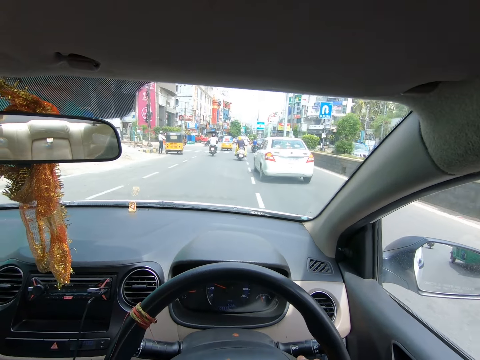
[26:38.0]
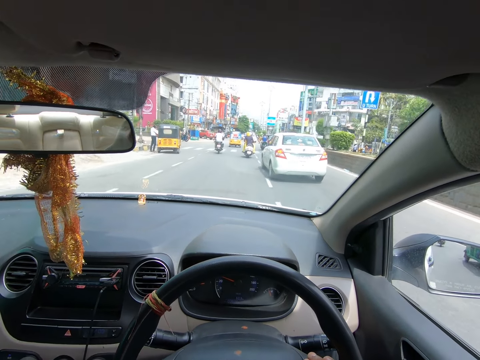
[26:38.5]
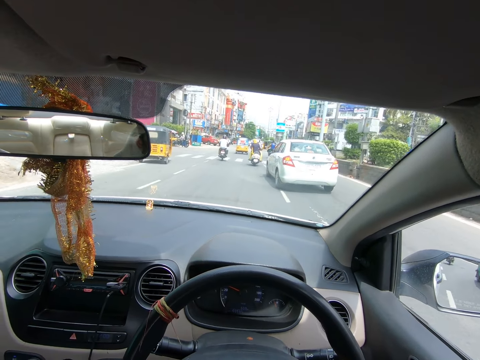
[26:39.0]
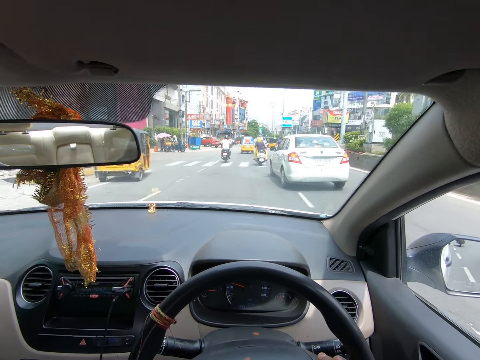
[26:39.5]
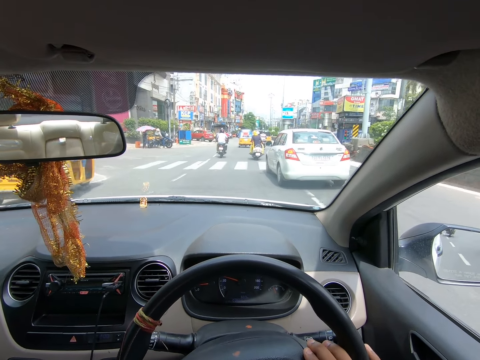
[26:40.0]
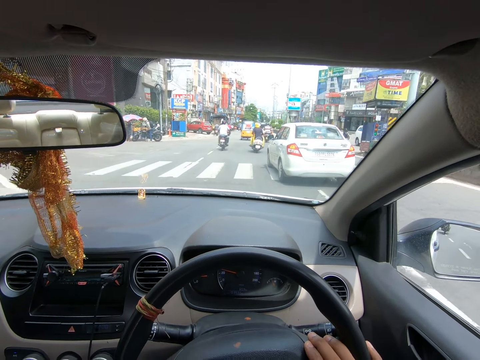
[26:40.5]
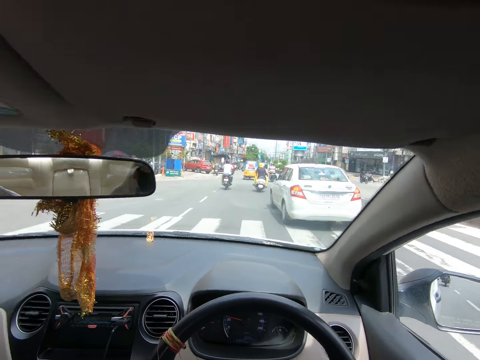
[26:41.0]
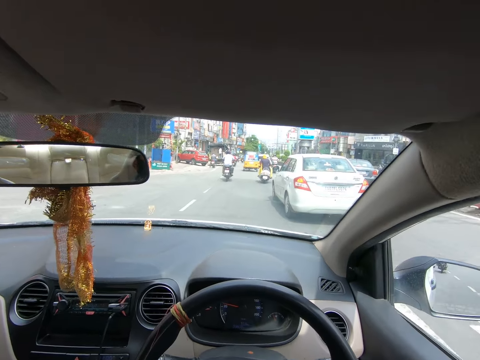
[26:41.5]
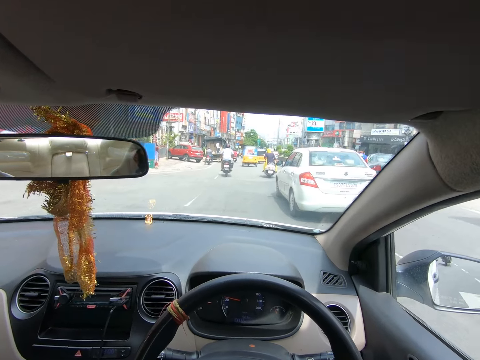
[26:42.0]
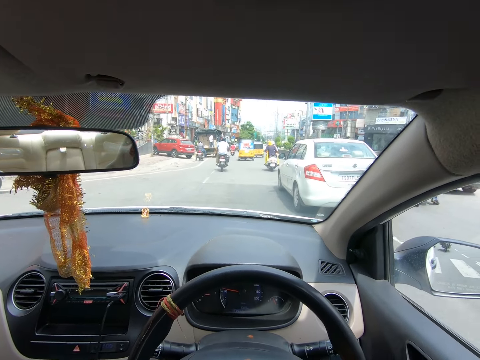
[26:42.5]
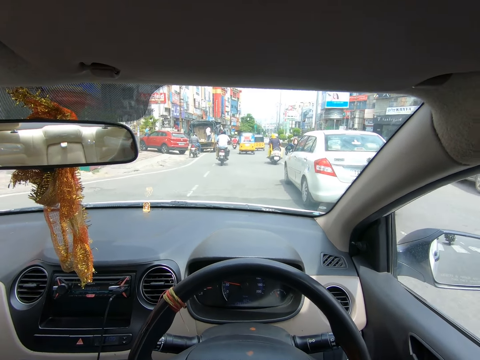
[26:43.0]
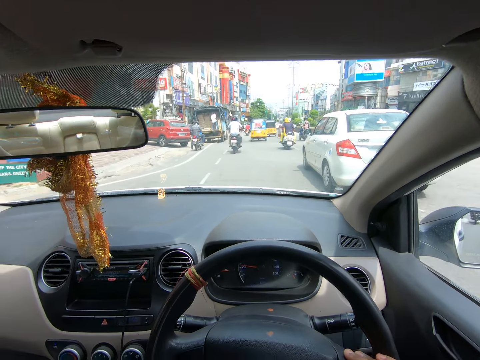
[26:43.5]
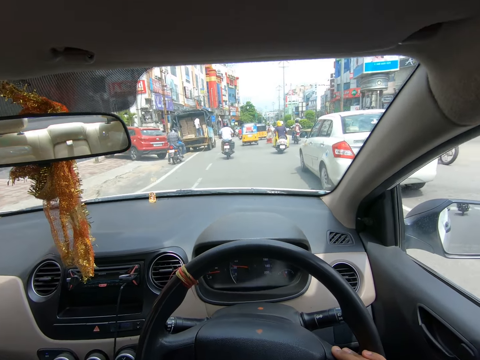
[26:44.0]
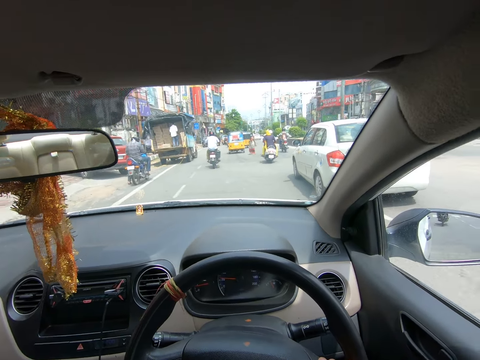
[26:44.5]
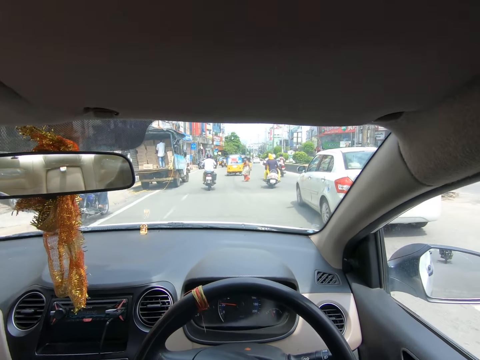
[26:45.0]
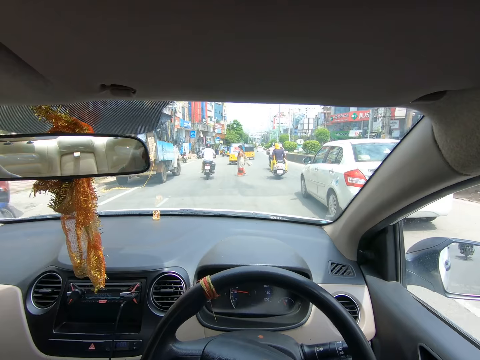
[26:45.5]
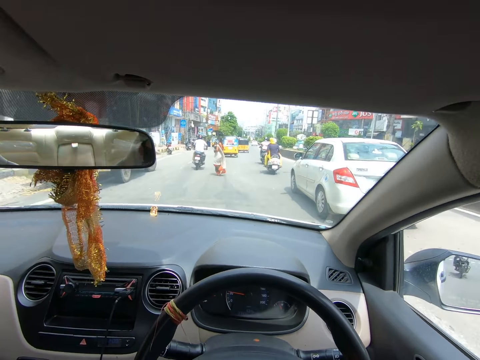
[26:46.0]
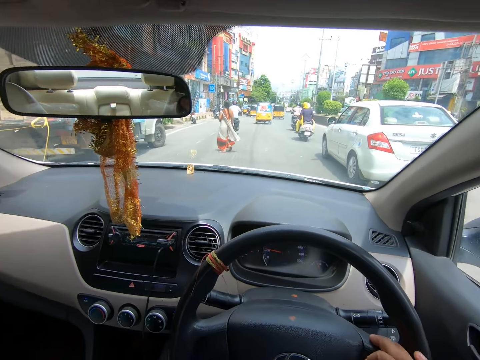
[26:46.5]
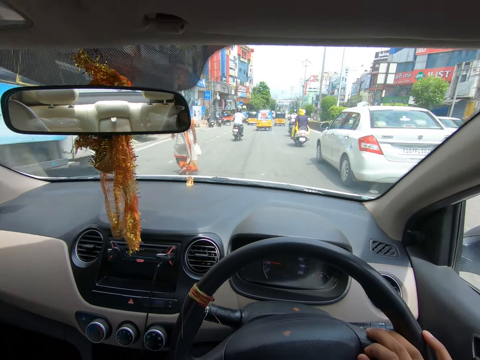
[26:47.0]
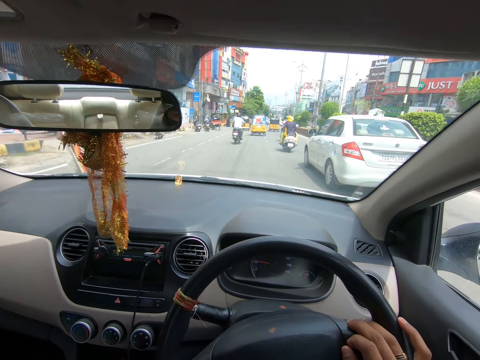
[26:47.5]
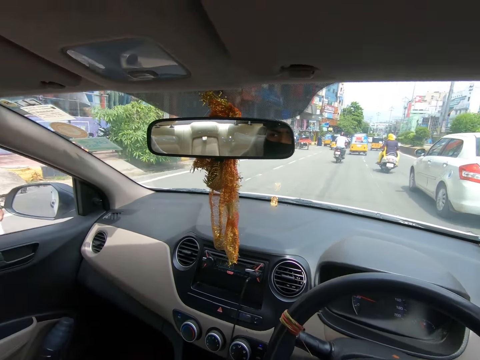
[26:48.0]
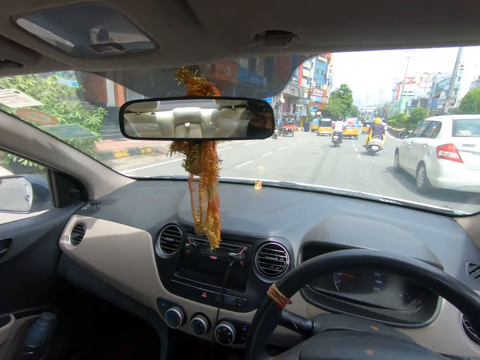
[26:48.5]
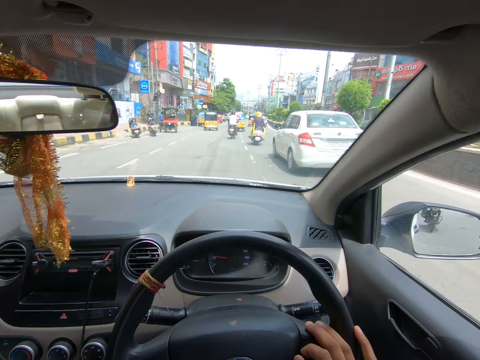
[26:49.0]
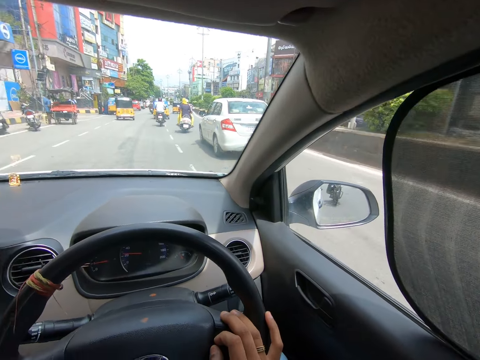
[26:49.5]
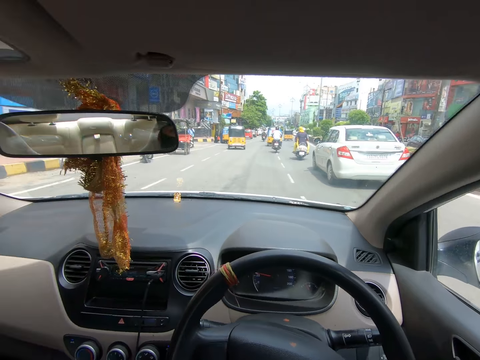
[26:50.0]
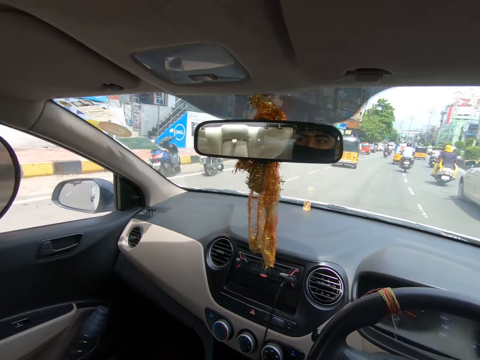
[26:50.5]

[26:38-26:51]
The camera wearer drives the car on the road. They drive the car on the road repeatedly. They look around. They look around repeatedly.

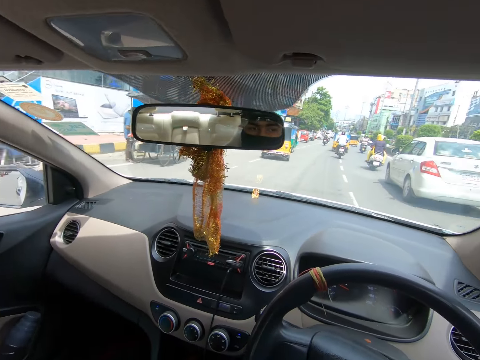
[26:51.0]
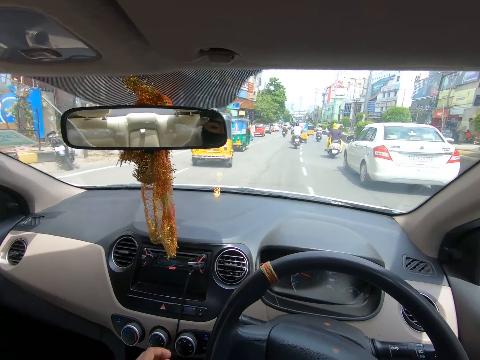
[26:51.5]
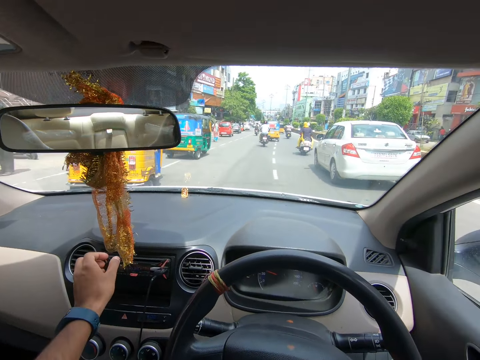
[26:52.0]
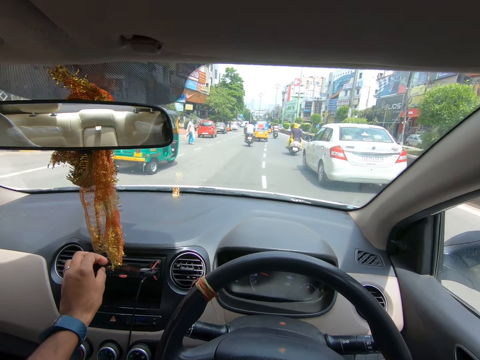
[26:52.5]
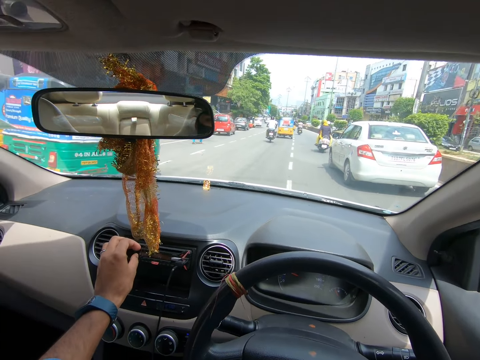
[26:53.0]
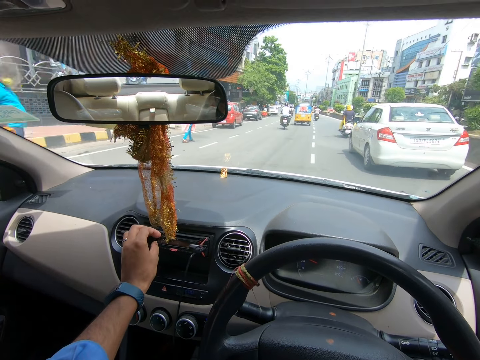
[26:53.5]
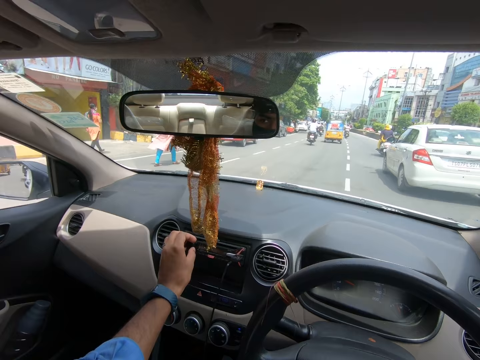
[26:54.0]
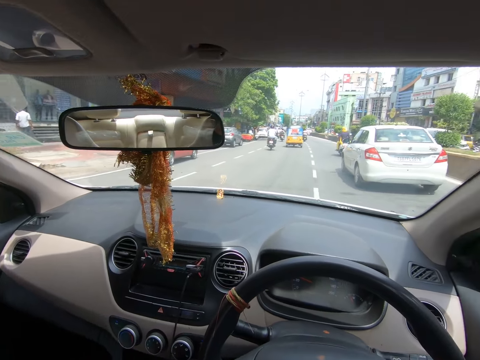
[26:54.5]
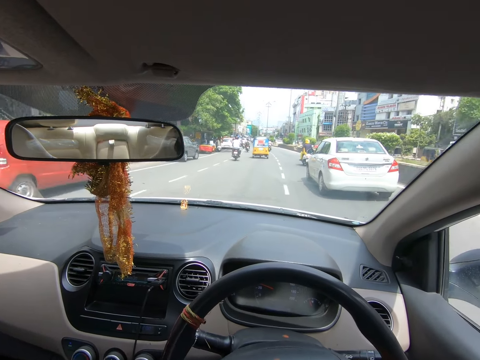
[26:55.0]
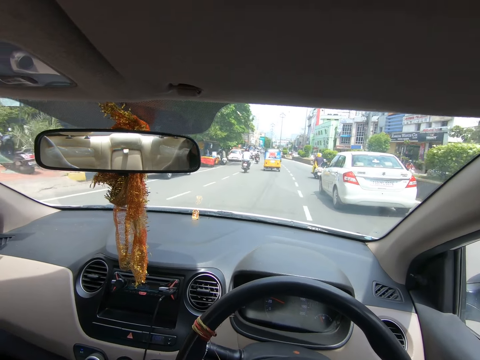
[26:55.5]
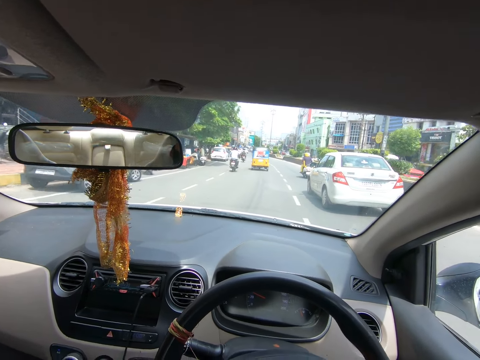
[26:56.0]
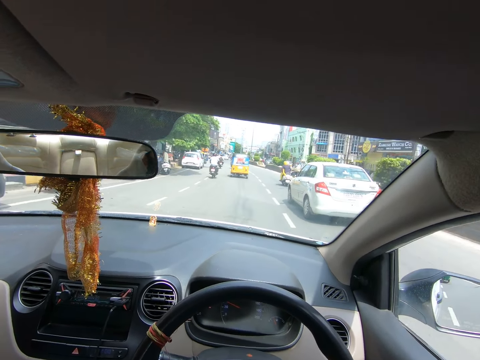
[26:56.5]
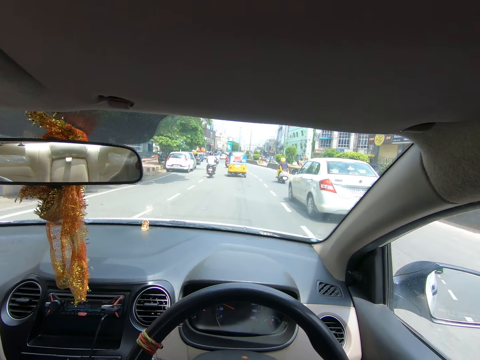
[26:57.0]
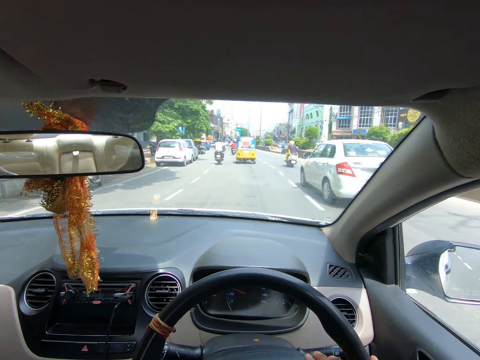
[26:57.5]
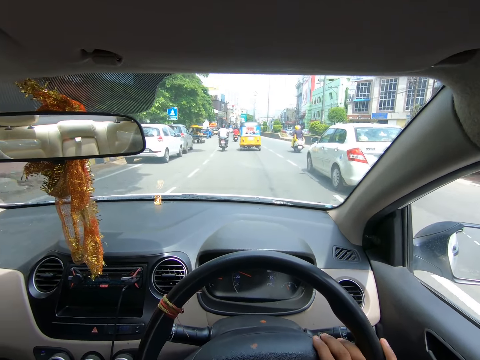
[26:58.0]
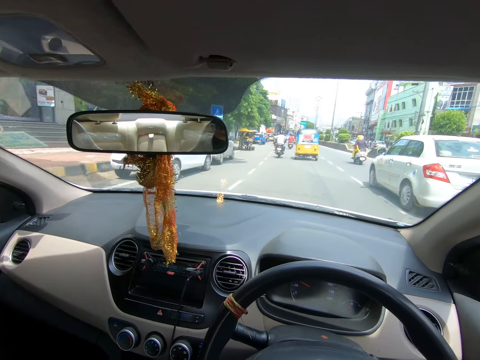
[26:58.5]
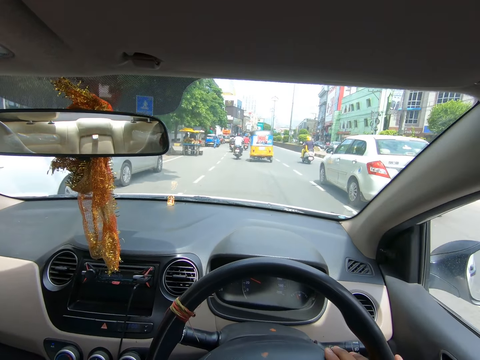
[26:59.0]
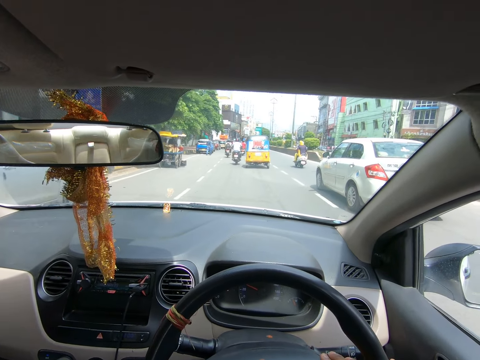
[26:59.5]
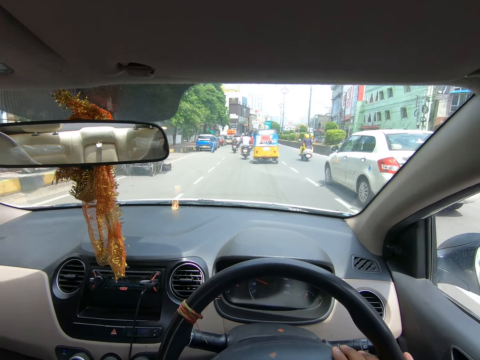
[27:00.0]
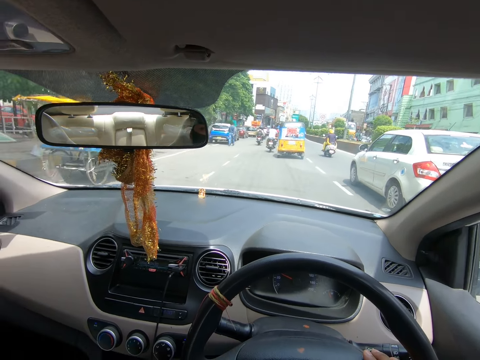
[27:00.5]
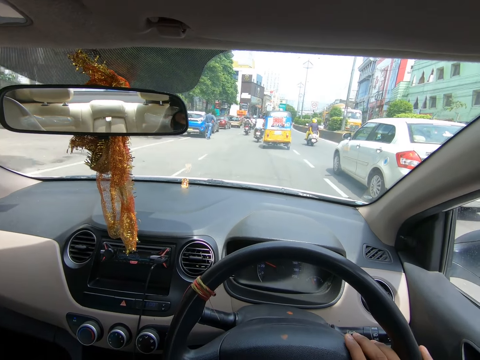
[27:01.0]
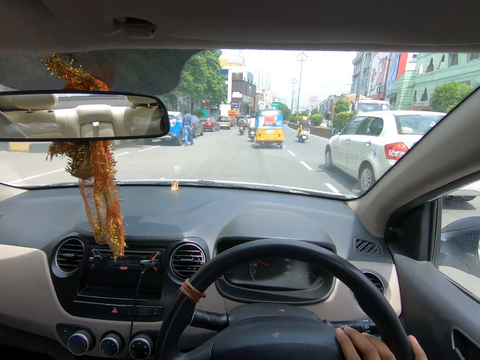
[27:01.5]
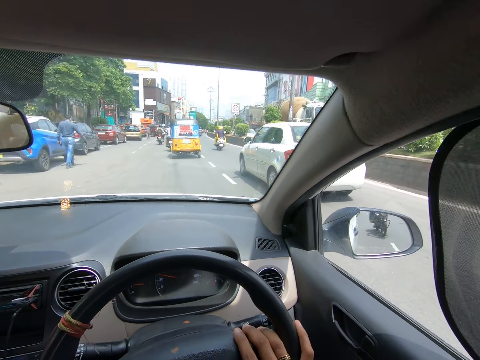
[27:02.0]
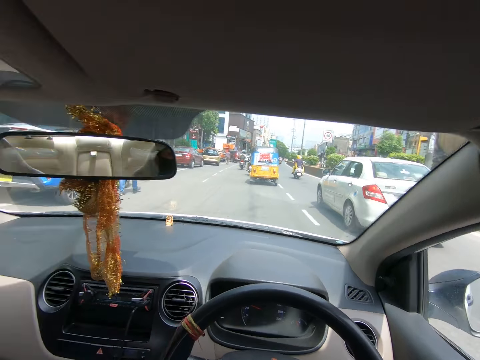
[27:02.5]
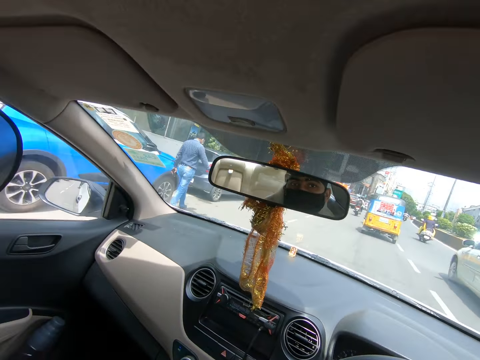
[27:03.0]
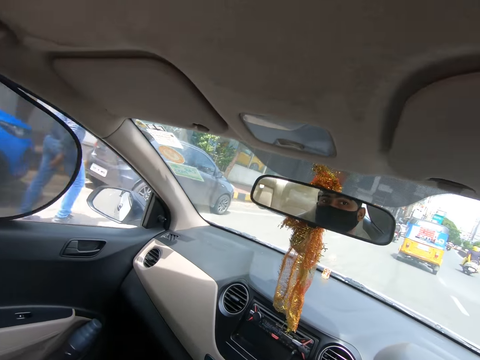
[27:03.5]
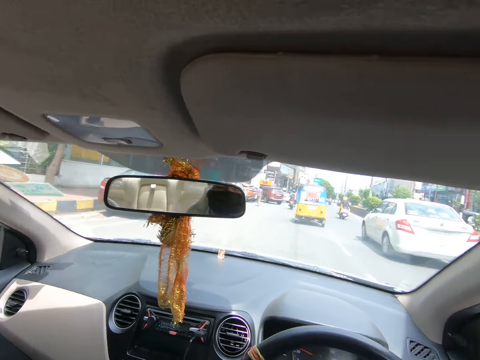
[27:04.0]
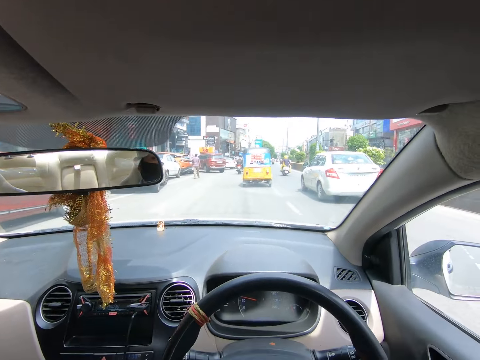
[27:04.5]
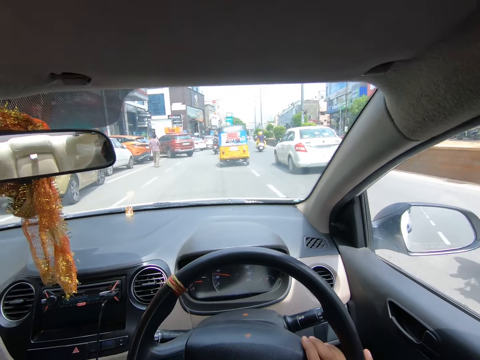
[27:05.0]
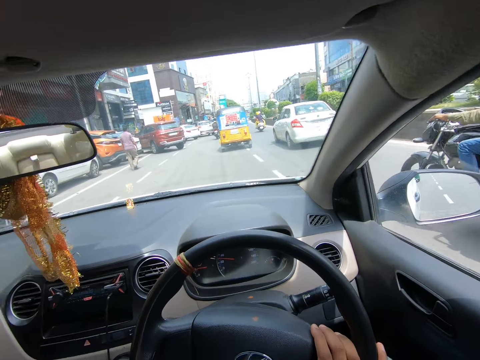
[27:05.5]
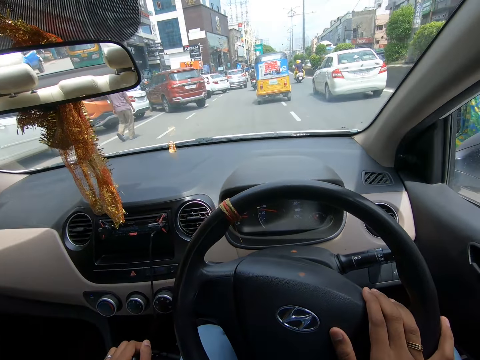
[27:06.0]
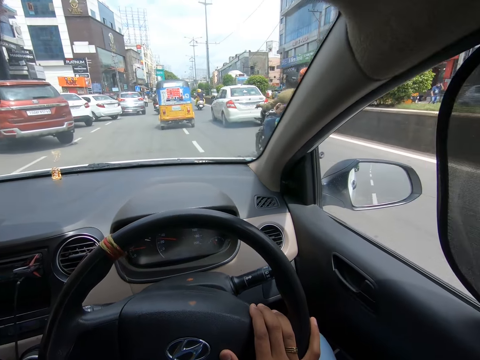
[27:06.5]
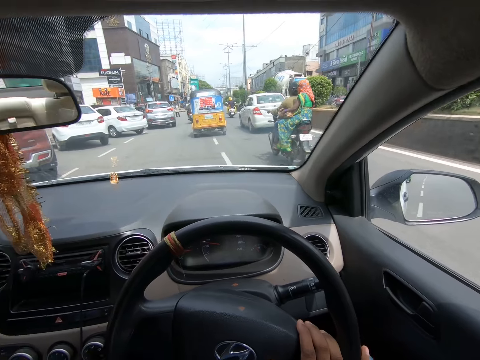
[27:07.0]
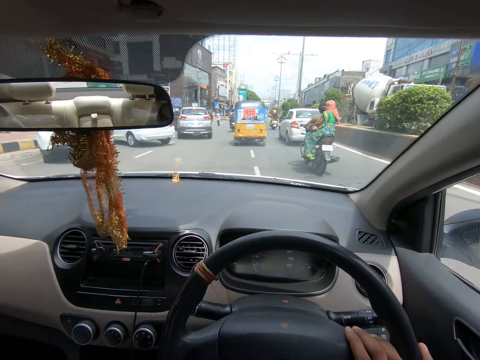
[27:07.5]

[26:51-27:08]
The camera wearer drives the car on the road. They operate the car radio. They add music volume. They drive the car on the road. They drive the car on the road again. They look around. They drive the car on the road. They look around. They drive the car on the road.
